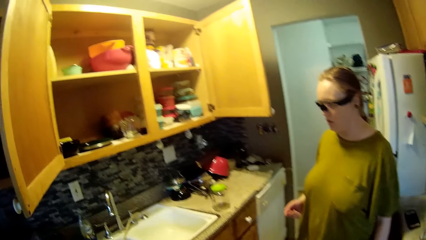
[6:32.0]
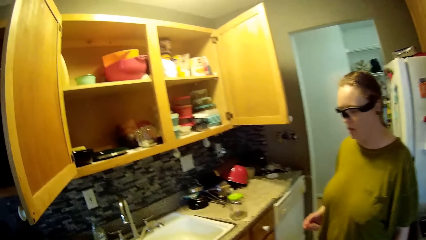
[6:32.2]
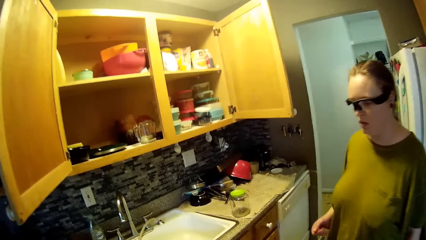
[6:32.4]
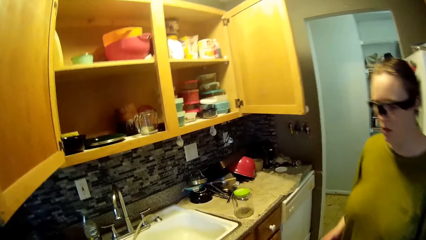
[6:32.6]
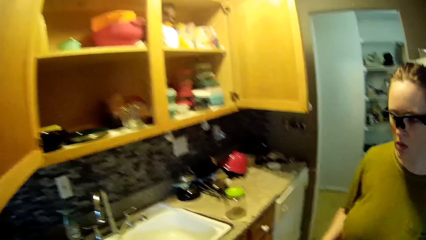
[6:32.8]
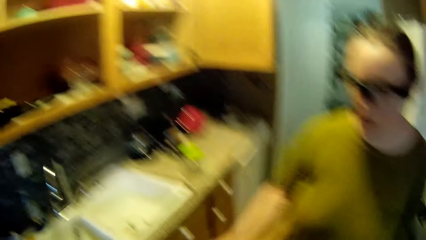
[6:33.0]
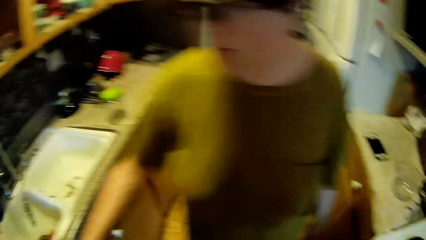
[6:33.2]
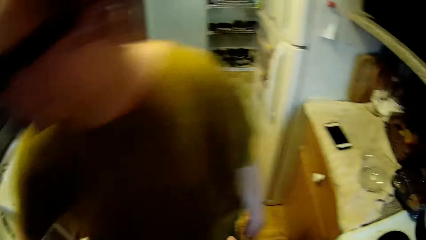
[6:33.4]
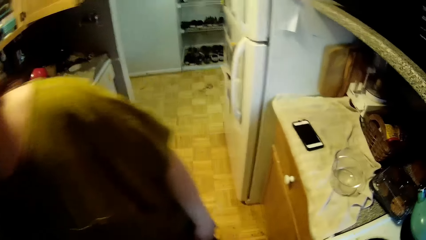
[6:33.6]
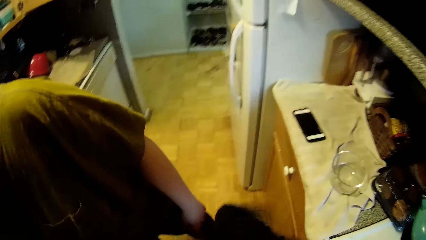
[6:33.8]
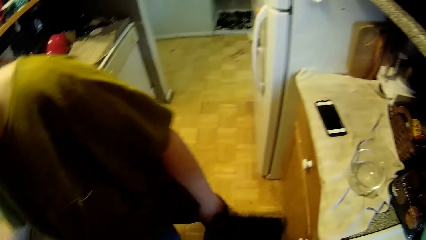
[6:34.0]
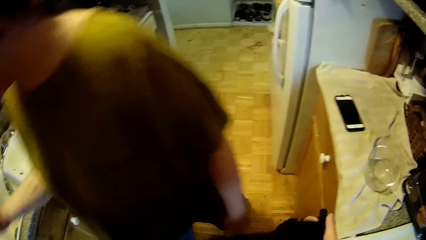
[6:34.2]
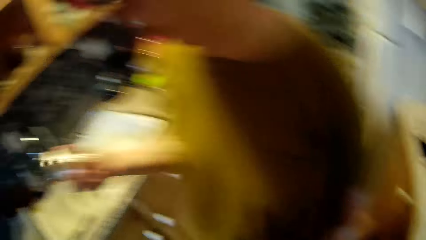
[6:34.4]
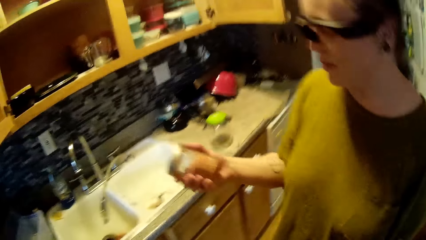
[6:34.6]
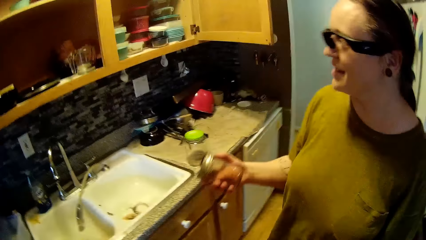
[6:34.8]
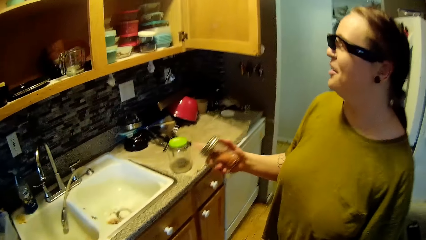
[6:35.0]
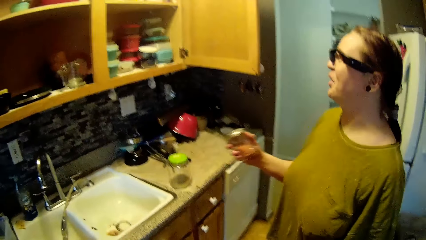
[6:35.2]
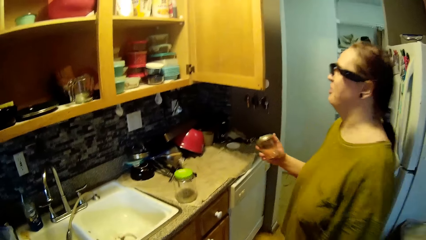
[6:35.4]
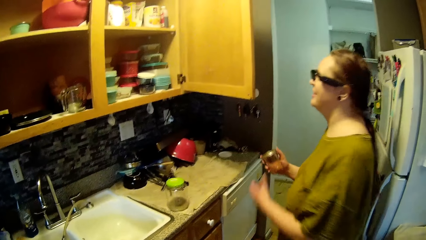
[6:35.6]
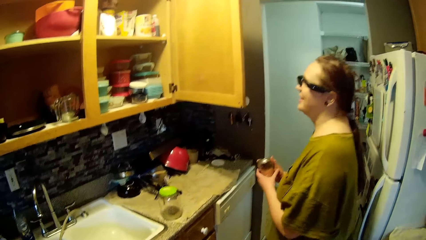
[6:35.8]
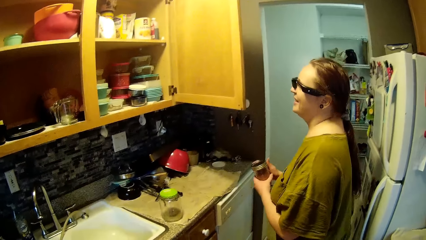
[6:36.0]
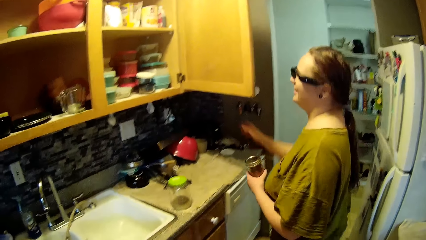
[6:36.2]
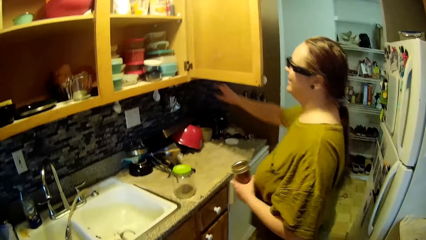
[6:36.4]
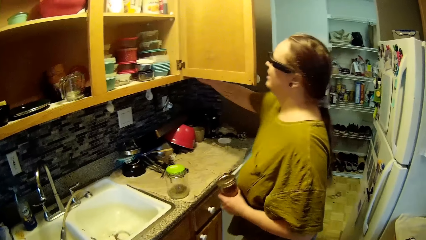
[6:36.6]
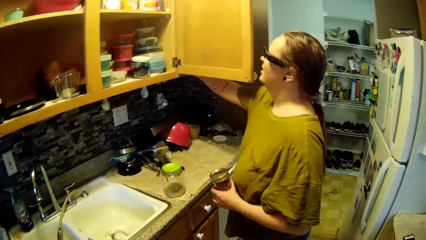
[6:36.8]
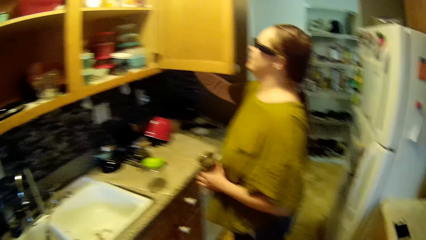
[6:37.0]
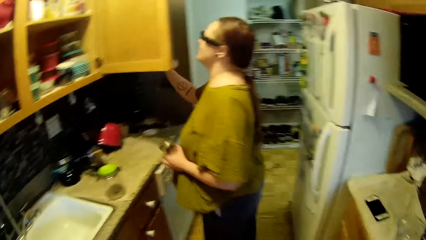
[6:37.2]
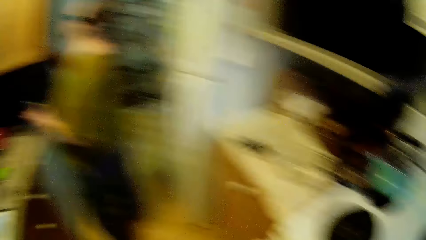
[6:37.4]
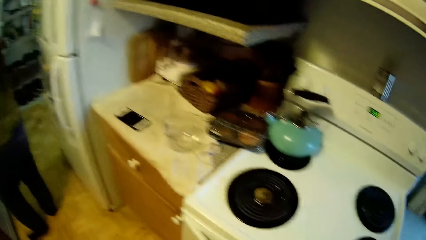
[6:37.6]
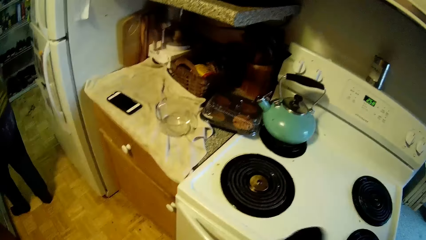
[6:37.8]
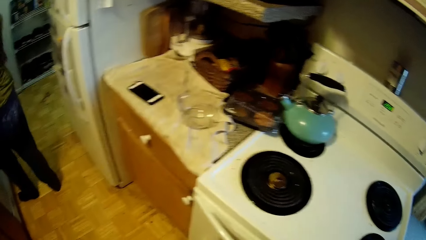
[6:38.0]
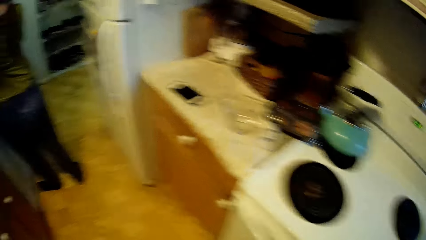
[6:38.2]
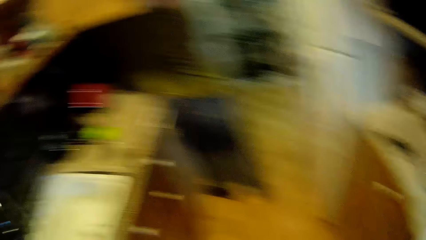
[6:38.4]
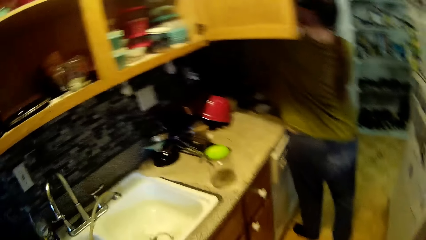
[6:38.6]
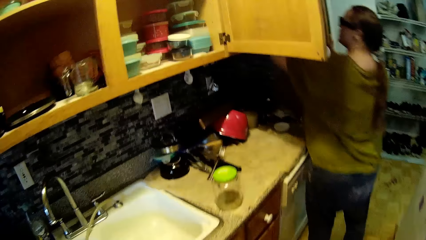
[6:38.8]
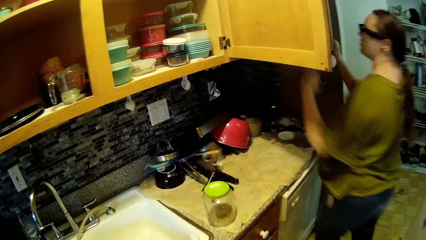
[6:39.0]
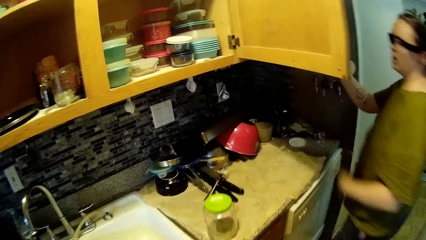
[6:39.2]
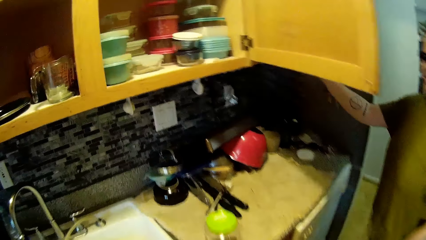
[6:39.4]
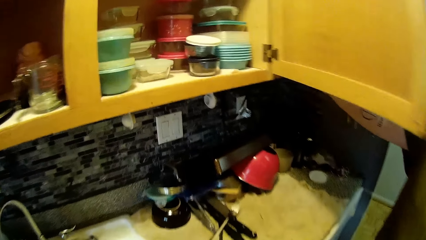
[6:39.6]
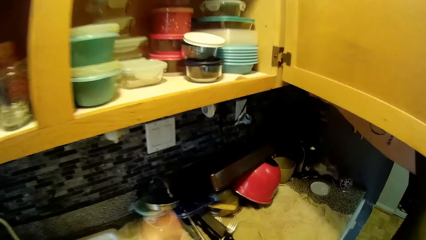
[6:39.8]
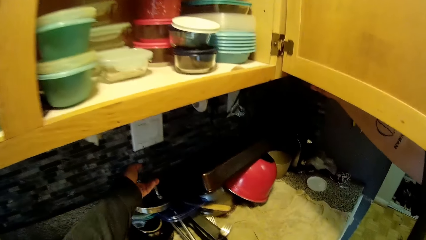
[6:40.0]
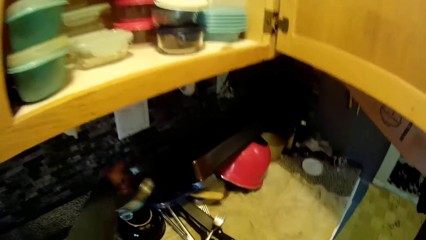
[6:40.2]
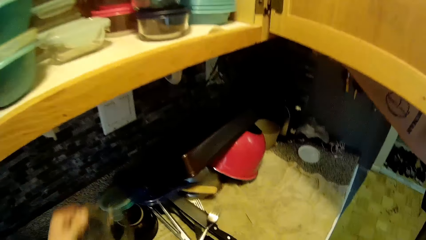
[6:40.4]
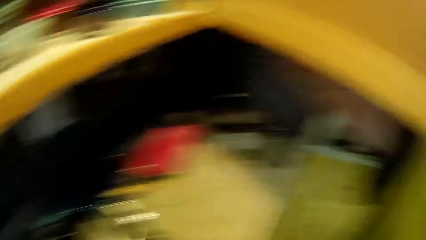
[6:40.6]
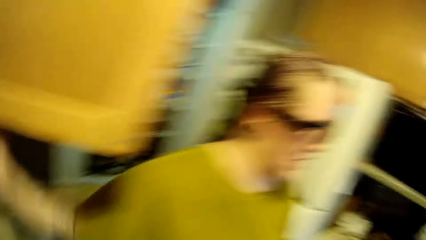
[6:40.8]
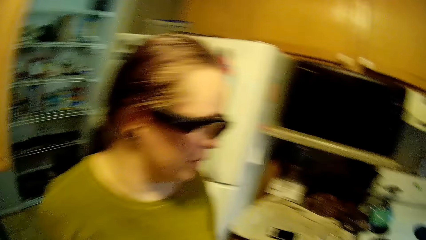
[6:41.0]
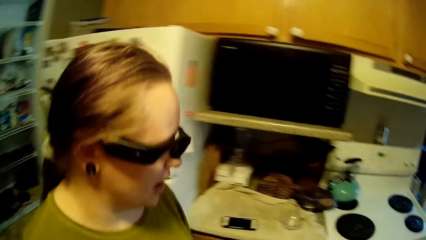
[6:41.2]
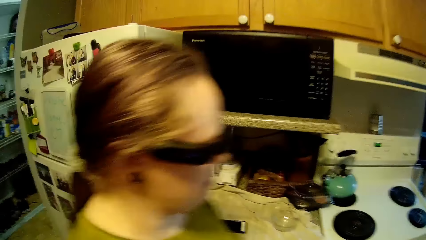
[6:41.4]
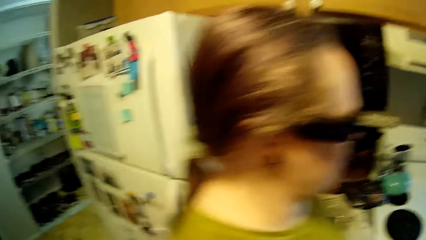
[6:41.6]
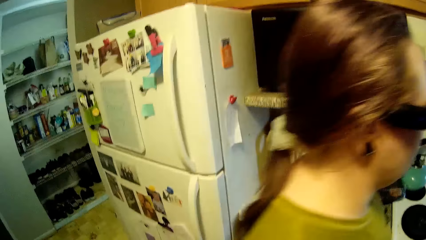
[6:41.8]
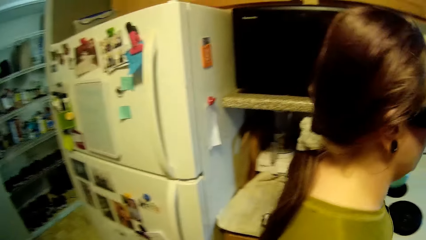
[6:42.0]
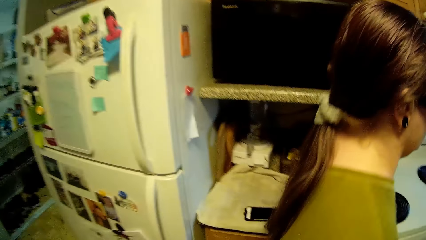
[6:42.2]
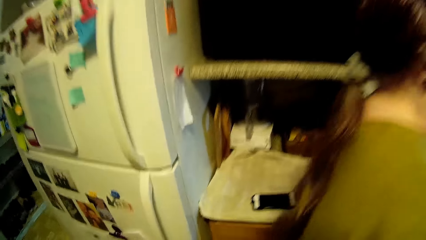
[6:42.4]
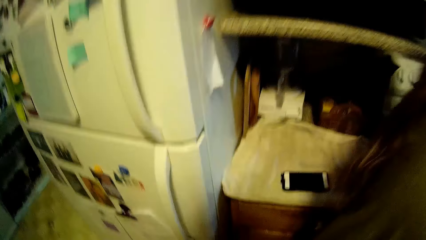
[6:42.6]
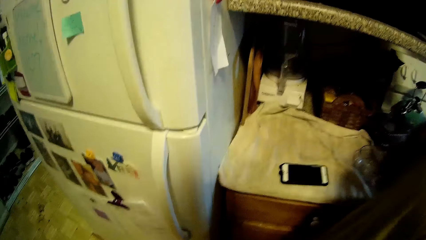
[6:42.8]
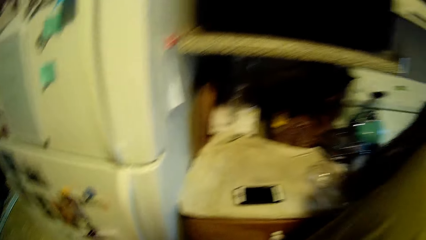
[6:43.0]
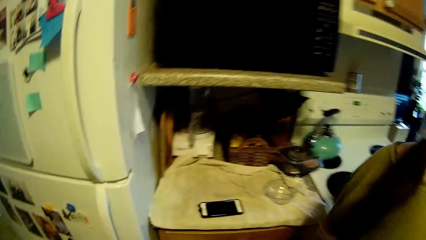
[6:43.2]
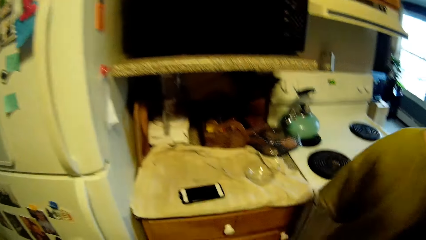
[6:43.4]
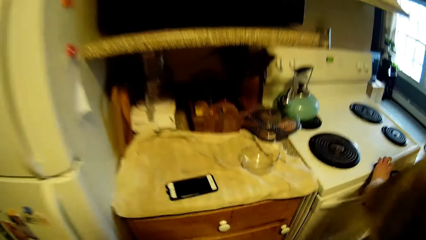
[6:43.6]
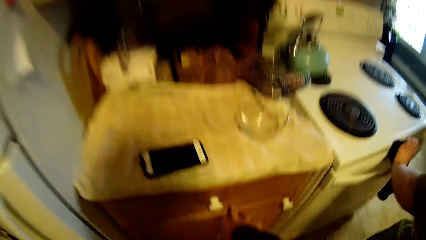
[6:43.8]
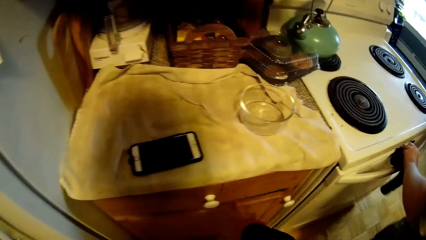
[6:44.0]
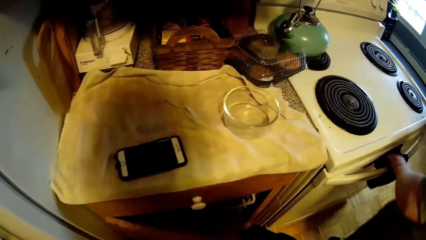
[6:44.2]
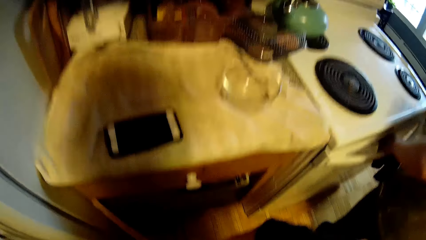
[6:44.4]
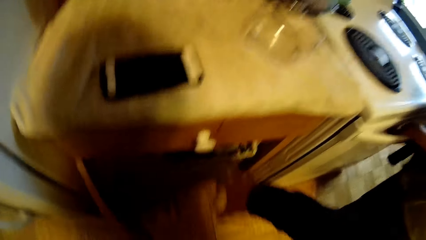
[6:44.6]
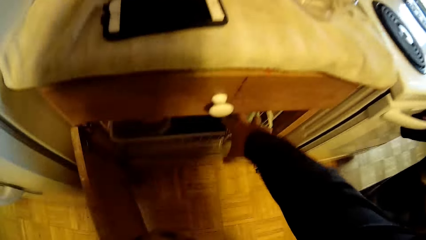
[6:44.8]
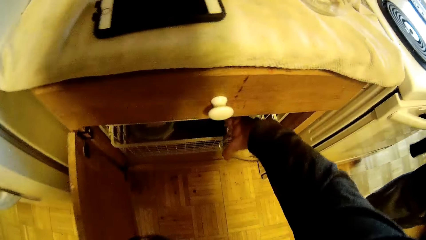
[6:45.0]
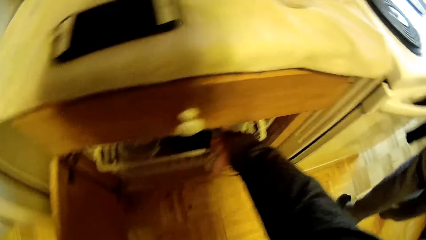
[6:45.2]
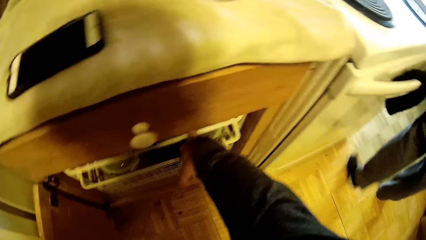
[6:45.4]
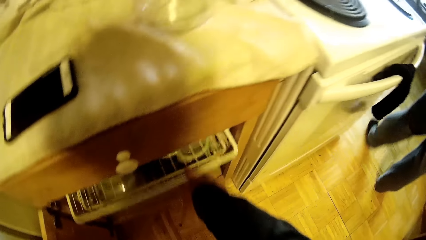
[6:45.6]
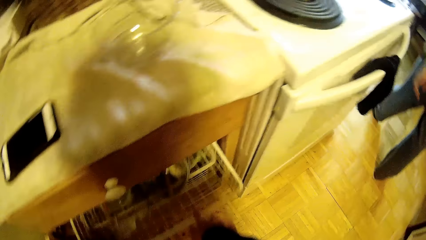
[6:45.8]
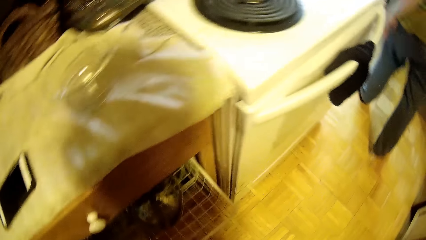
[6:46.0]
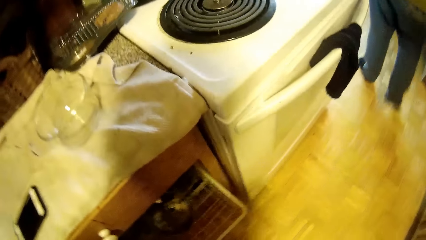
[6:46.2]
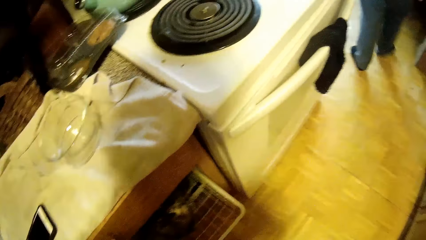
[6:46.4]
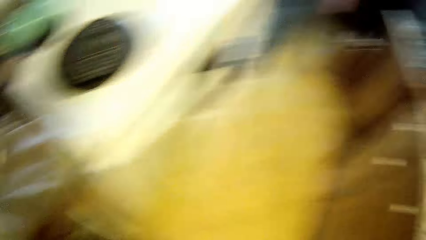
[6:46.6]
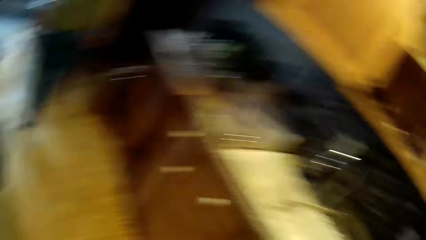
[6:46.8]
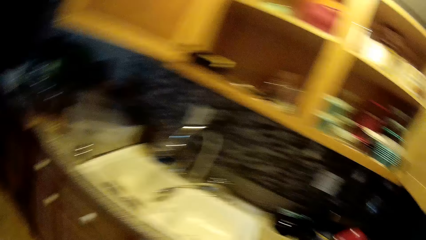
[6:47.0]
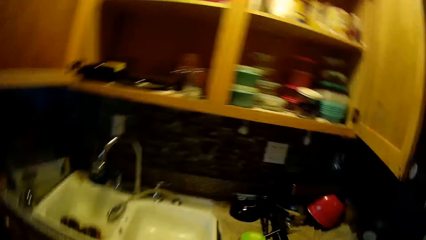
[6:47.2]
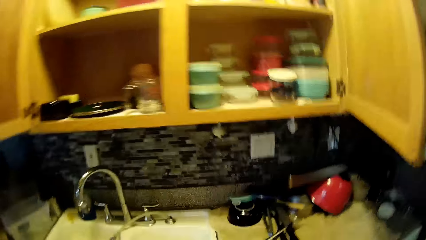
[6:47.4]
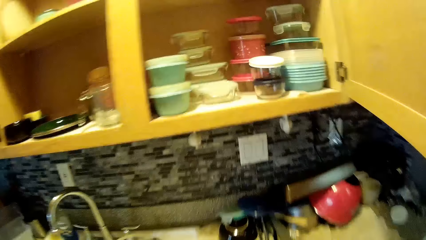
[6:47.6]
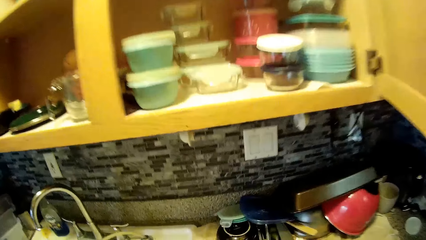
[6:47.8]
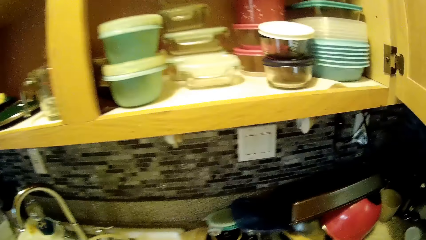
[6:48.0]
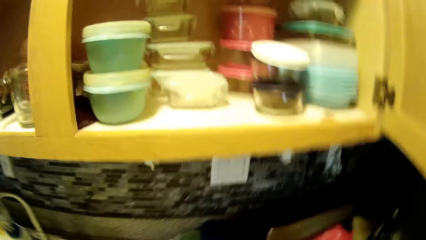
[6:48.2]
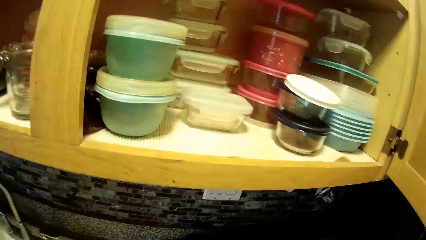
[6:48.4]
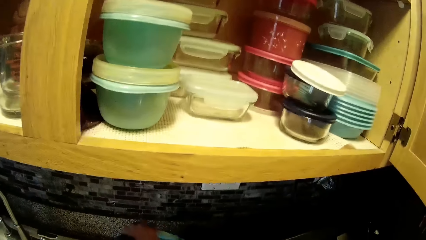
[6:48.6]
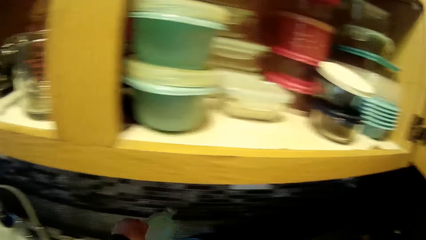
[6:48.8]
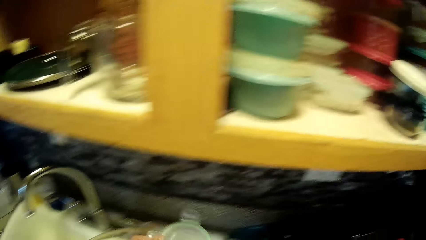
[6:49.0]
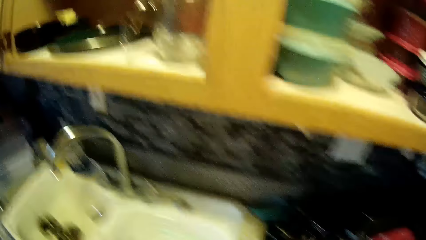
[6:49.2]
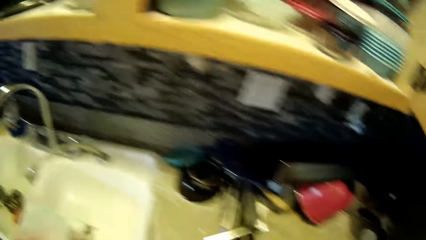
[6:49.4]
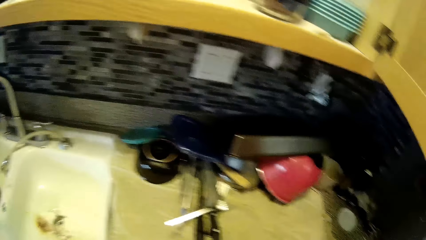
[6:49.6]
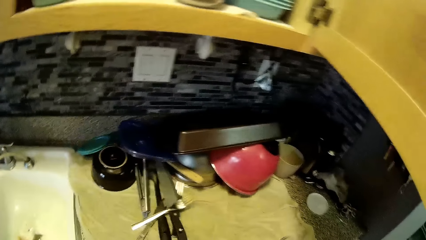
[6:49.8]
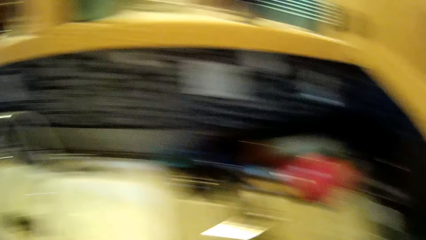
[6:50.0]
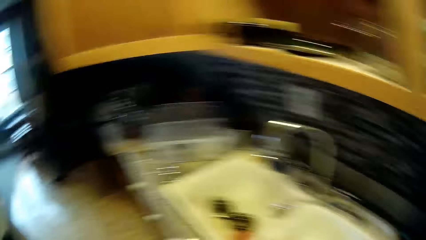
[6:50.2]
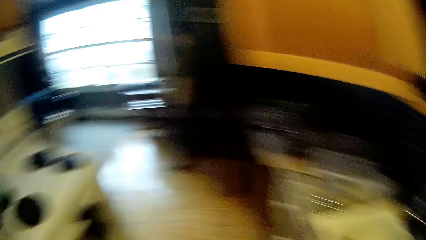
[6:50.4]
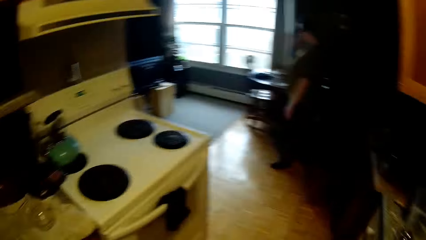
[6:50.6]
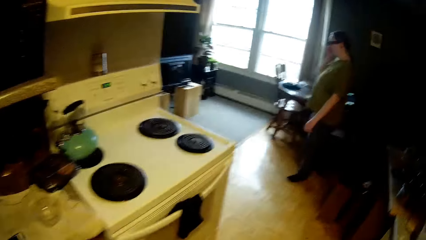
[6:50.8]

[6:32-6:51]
The woman holds a bottle with her right hand. The woman moves the bottle from her right hand to her left hand and moves her right hand upwards. The camera wearer converses with the woman. He lifts a utensil with his left hand. He walks in the room. The woman drops the cloth on the handle of the oven. The camera wearer opens a cabinet with his left hand. He pulls a slider with his right hand. He opens a drawer. He looks around the room. He lifts a lid with his left hand.
